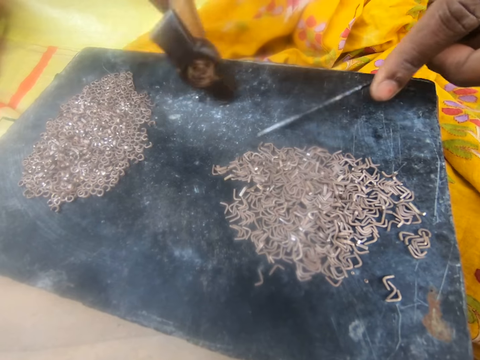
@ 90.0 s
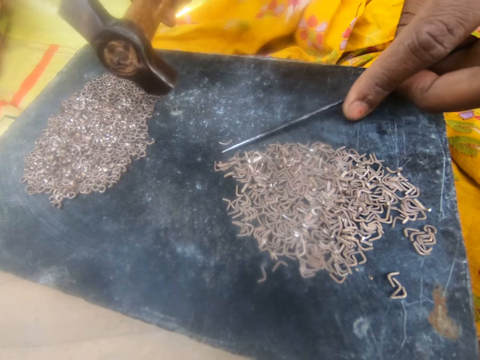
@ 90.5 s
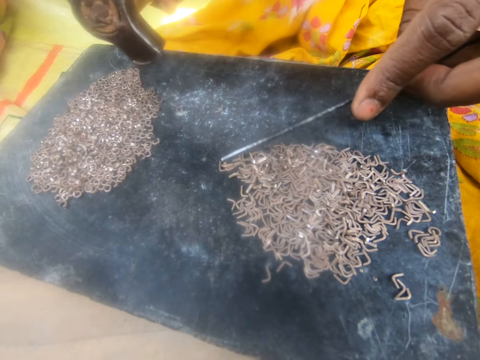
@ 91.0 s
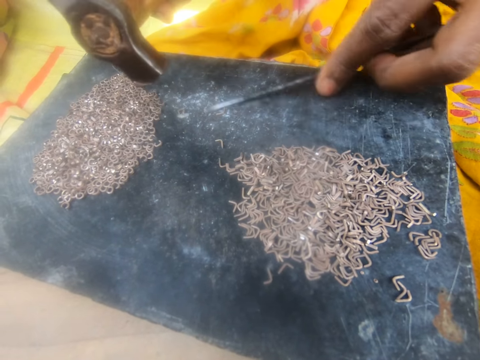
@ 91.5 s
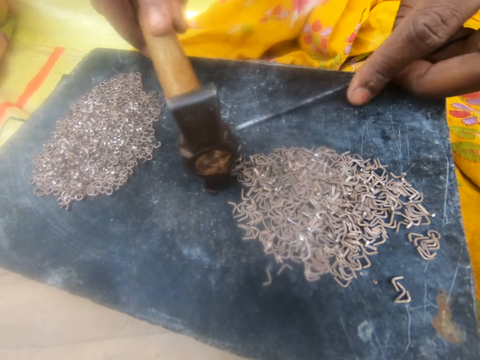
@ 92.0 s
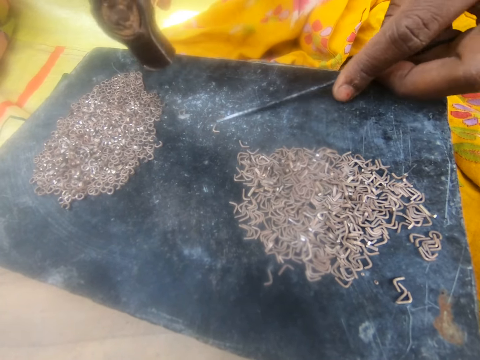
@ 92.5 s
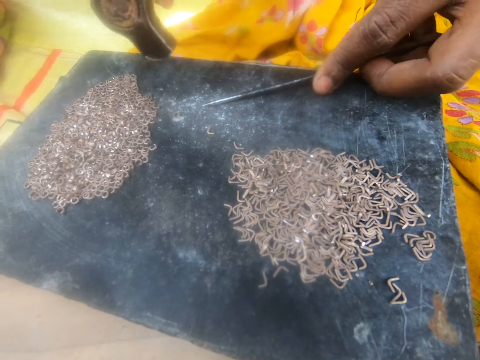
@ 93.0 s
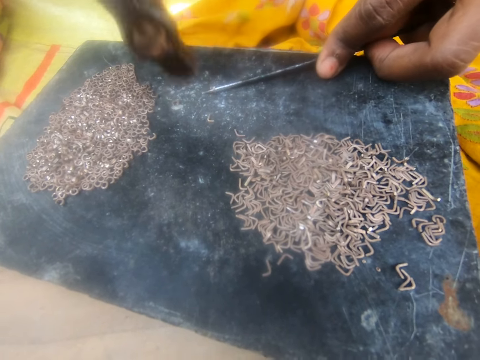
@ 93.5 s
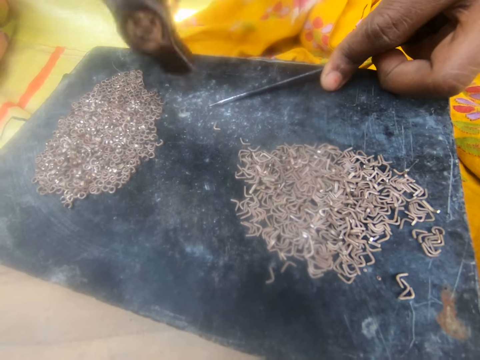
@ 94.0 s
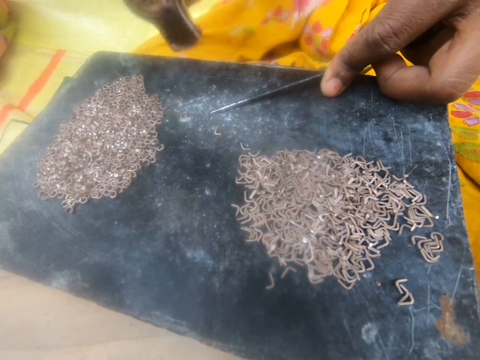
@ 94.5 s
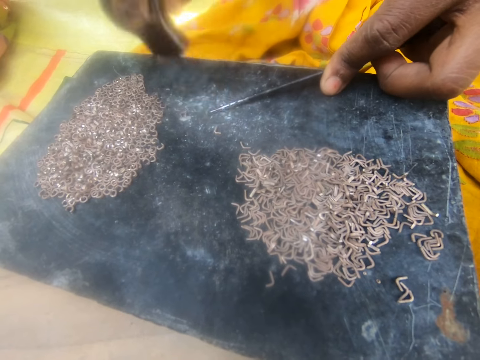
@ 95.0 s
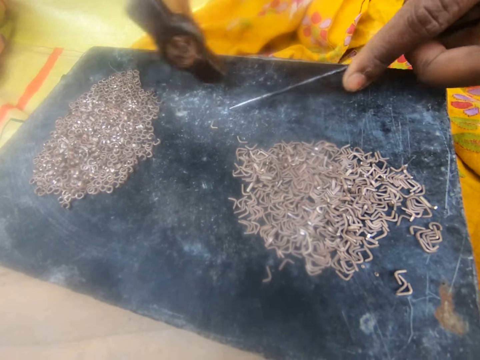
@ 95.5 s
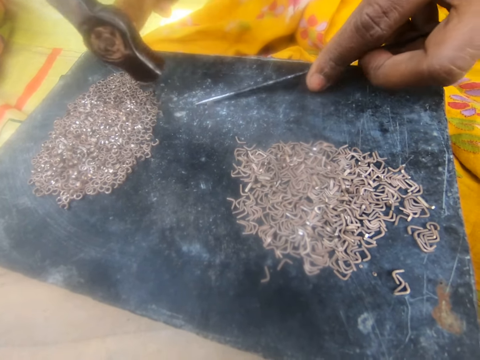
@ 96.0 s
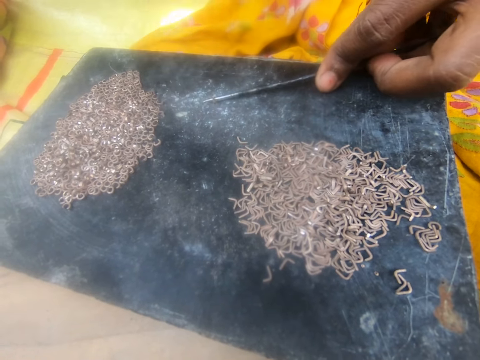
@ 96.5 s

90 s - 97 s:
A lady moves the bent pin on the board with the hammer. The camera wearer pulls another piece of metal. The lady moves pins on the board with the needle and moves pins on the board with the hammer. The camera wearer bends the piece of metal. The lady picks up a pin on the board with the needle, presses the needle on the pin, and bends the metal pin with the hammer. The camera wearer pulls another piece of metal. The lady moves the bent pin on the board with the hammer and picks up a pin on the board with the needle.

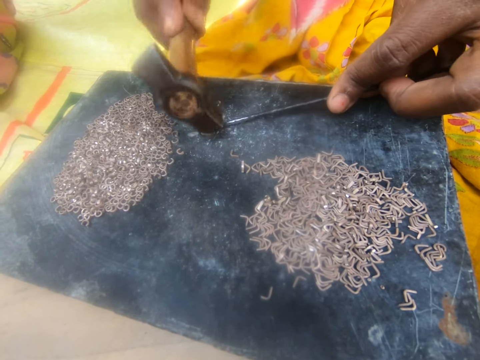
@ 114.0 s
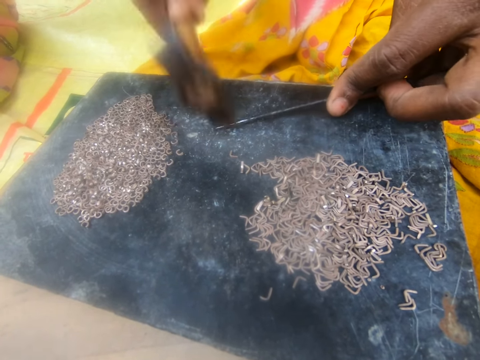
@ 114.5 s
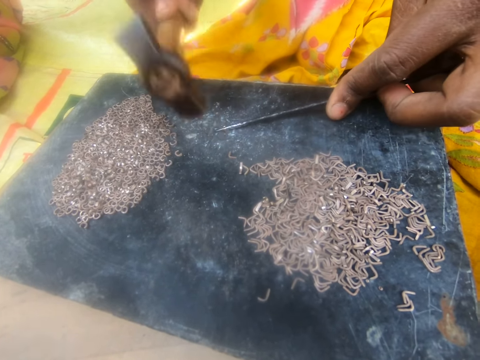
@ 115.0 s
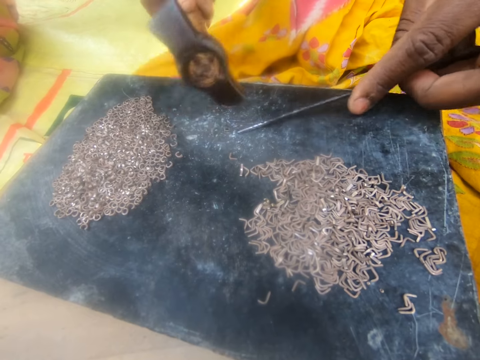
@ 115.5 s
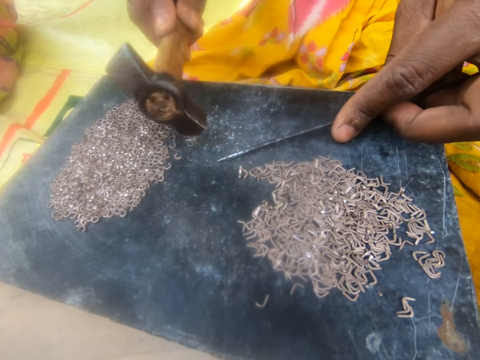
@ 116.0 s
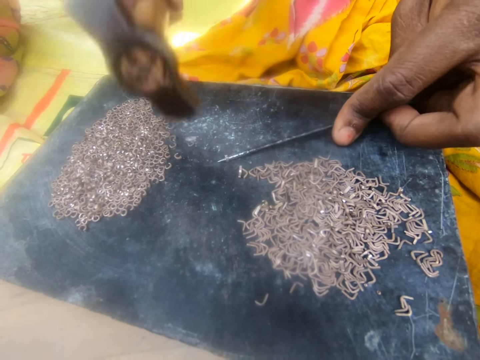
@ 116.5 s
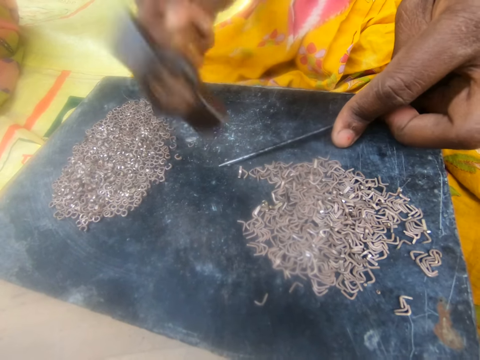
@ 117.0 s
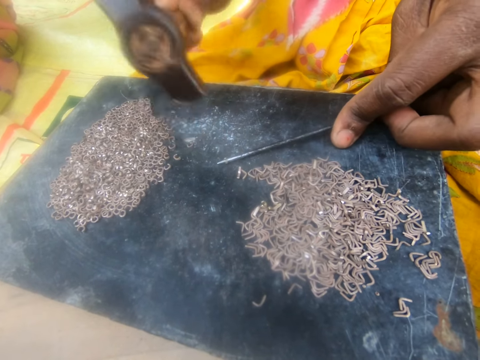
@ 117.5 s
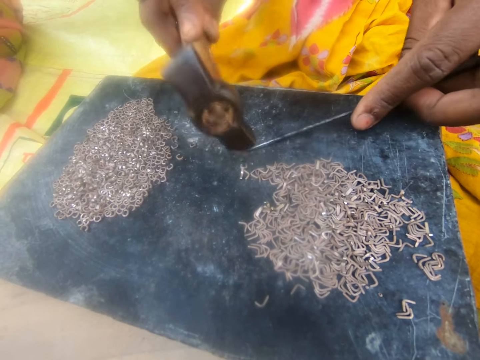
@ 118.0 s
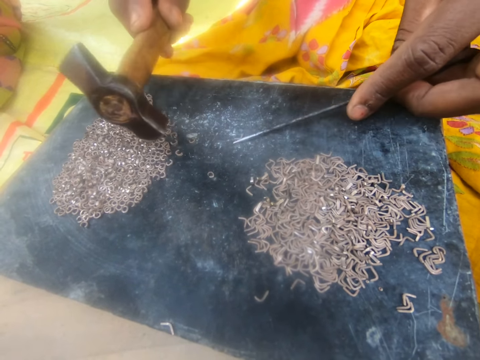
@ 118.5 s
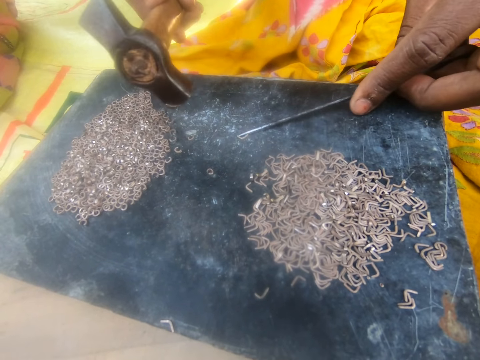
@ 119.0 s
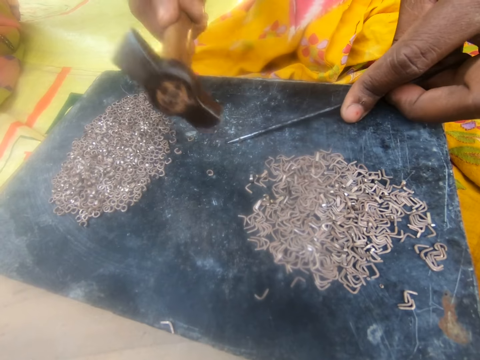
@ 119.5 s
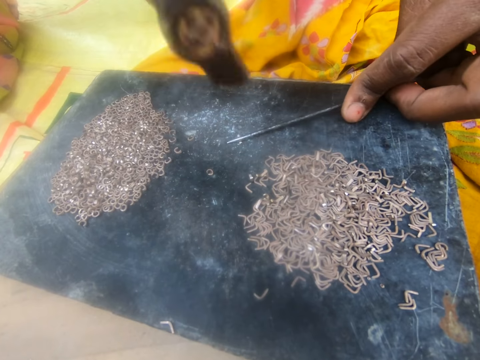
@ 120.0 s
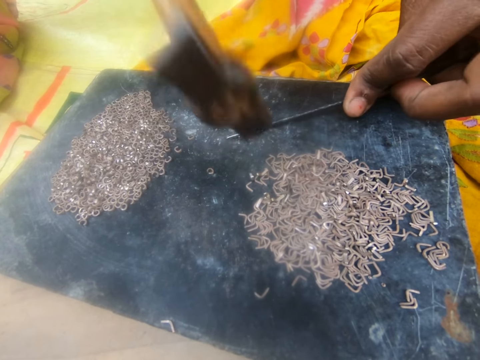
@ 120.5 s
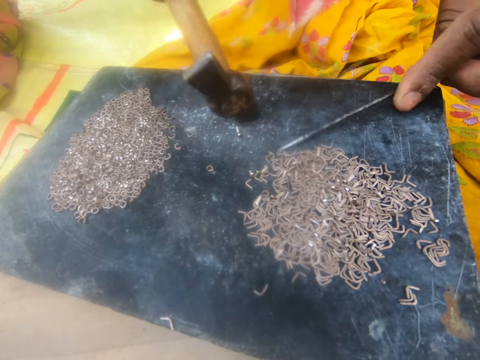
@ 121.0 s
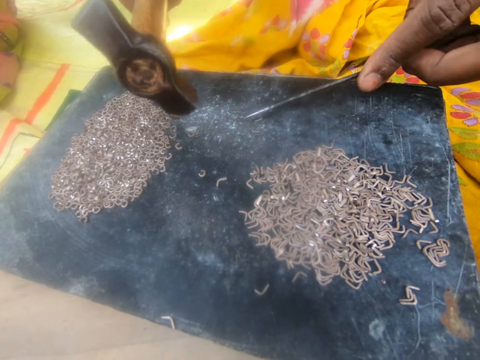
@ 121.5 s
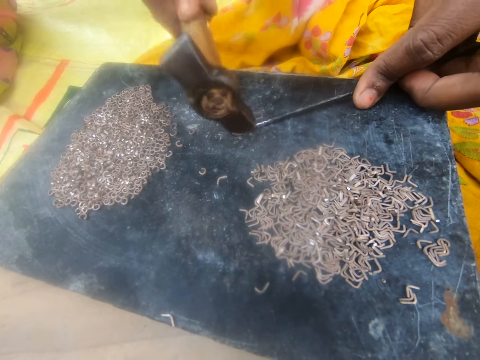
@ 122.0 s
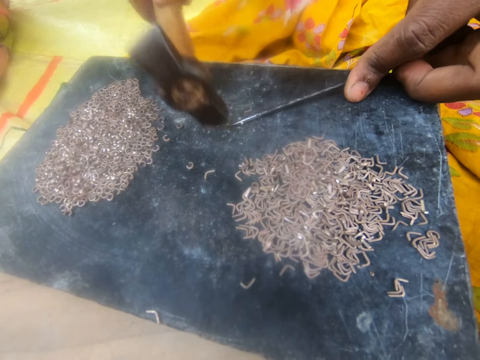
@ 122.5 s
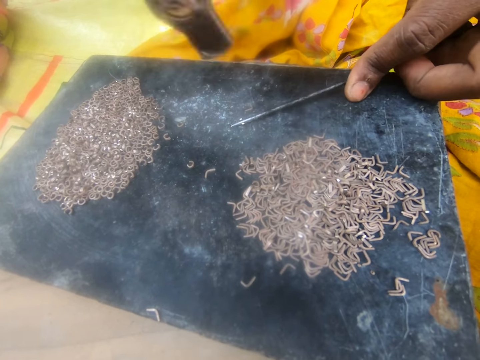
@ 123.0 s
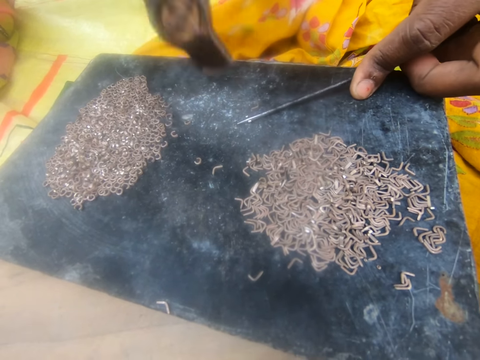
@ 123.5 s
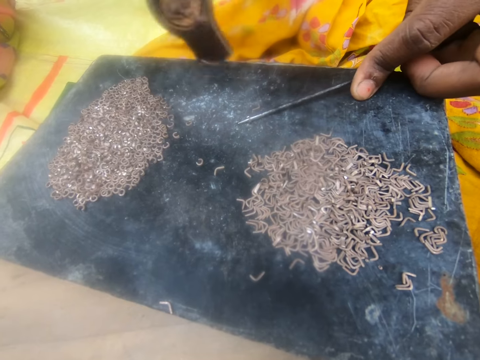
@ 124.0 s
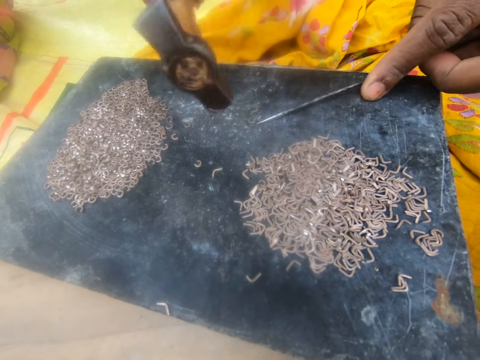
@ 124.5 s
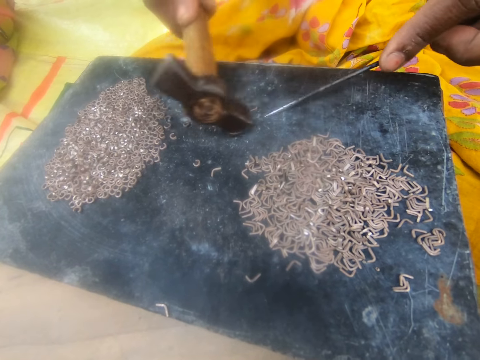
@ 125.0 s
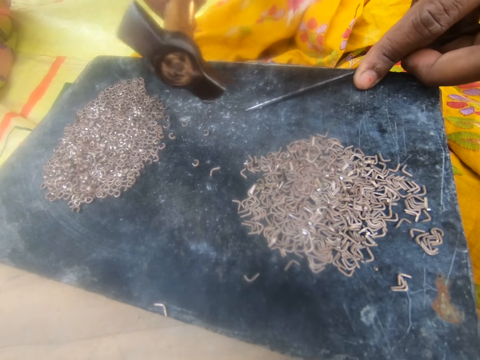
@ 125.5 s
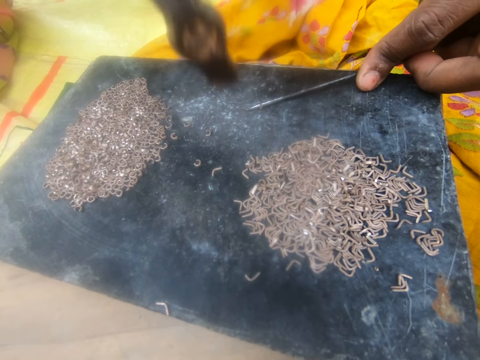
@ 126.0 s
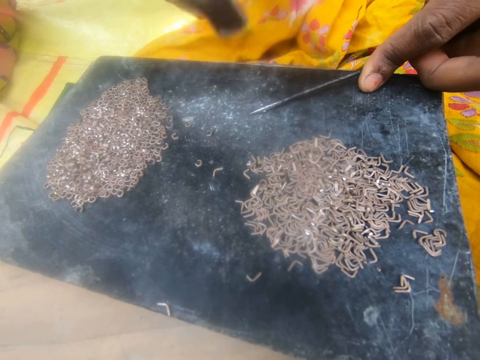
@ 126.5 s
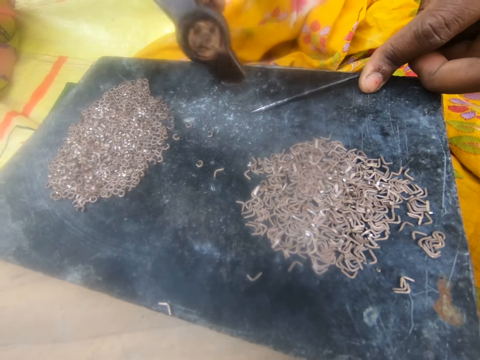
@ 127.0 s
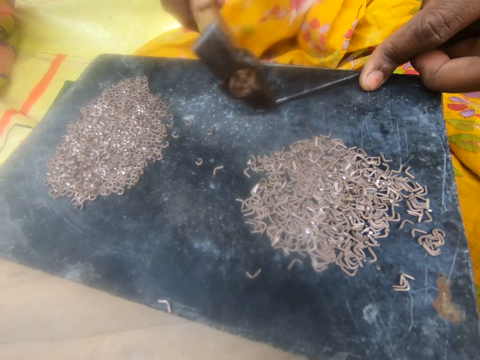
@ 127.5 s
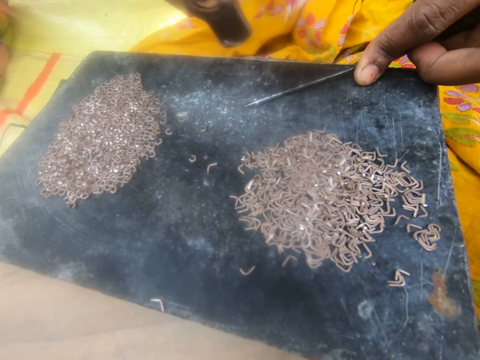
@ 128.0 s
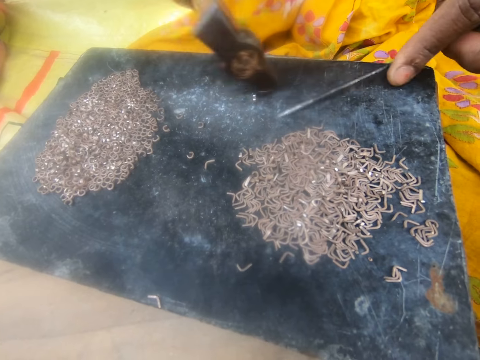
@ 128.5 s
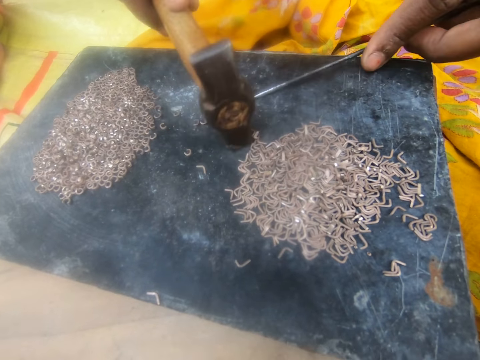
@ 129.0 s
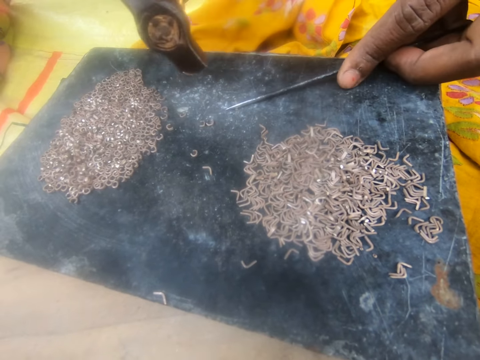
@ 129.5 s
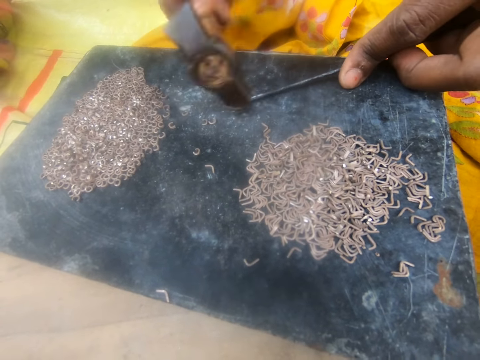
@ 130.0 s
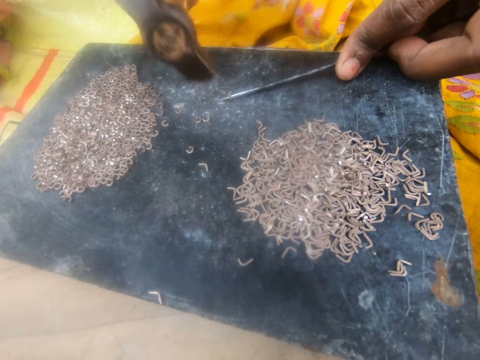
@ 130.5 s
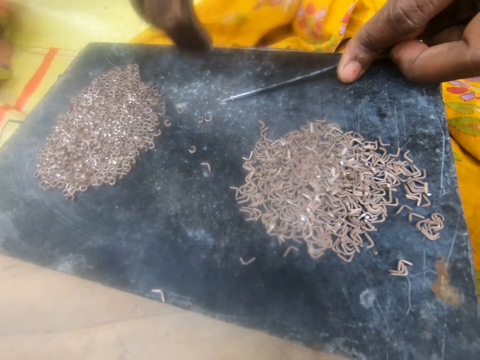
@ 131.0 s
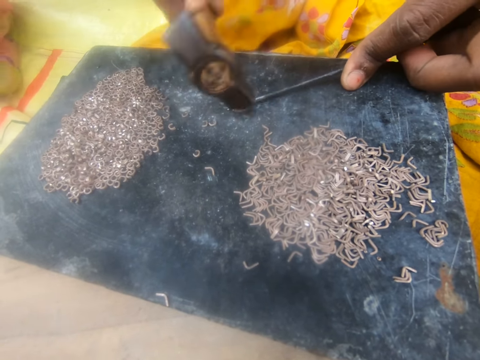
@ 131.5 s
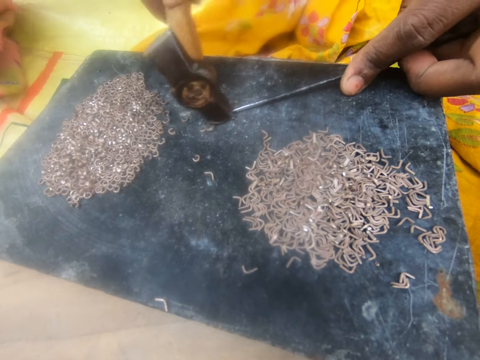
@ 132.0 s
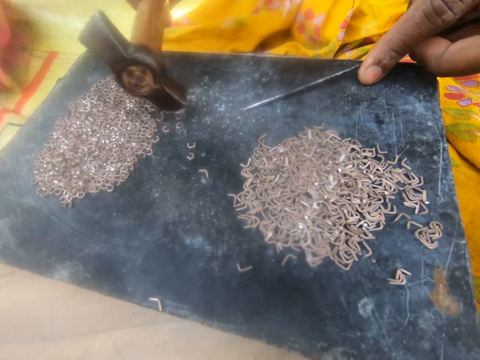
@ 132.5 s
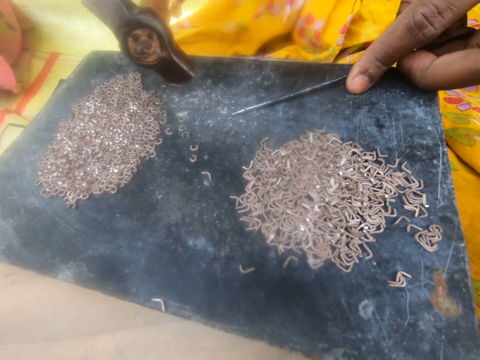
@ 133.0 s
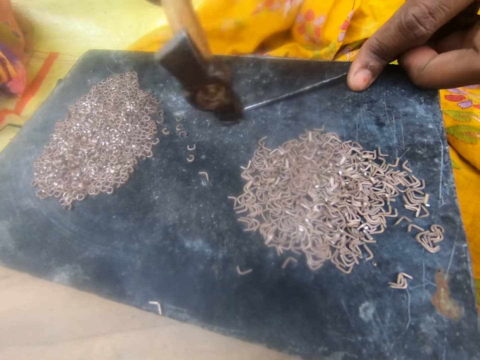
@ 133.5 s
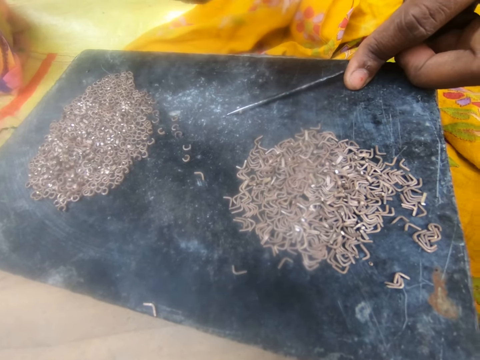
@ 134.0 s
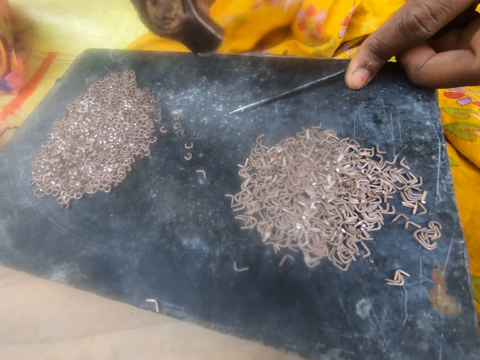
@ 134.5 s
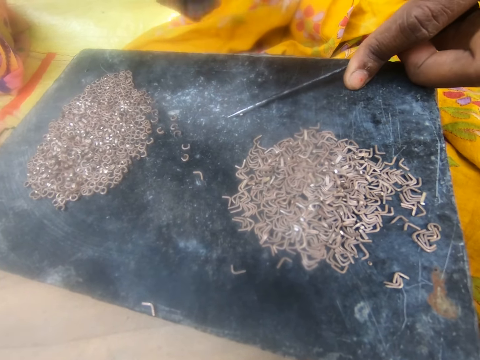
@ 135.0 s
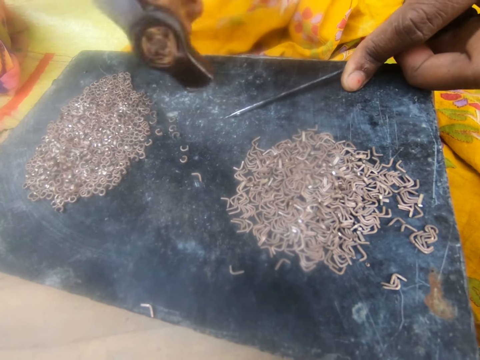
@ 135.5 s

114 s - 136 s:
The camera wearer pulls another piece of metal. A lady moves the bent pin on the board with the hammer. The camera wearer bends the piece of metal. The lady picks up a pin on the board with the needle, presses the needle on the pin, bends the metal pin with the hammer, and moves the bent pin on the board with the hammer. The camera wearer pulls another piece of metal. The lady picks up a pin on the board with the needle and presses the needle on the pin. The camera wearer bends the piece of metal. The lady bends the metal pin with the hammer, moves the bent pin on the board with the hammer, and picks up a pin on the board with the needle. The camera wearer pulls another piece of metal. The lady presses the needle on the pin and bends the metal pin with the hammer. The camera wearer bends the piece of metal. The lady moves the bent pin on the board with the hammer. The camera wearer pulls another piece of metal and bends the piece of metal. The lady picks up a pin on the board with the needle, presses the needle on the pin, bends the metal pin with the hammer, and moves the bent pin on the board with the hammer. The camera wearer pulls another piece of metal. The lady moves pins on the board with the hammer, picks up a pin on the board with the needle, presses the needle on the pin, and bends the metal pin with the hammer. The camera wearer bends the piece of metal and pulls another piece of metal. The lady moves the bent pin on the board with the hammer, picks up a pin on the board with the needle, and presses the needle on the pin. The camera wearer bends the piece of metal. The lady bends the metal pin with the hammer.
